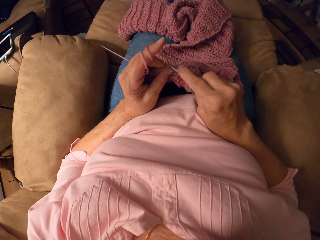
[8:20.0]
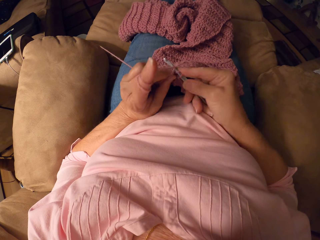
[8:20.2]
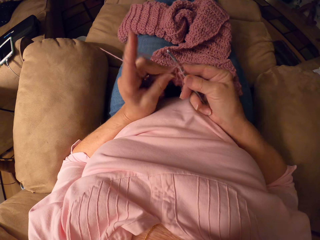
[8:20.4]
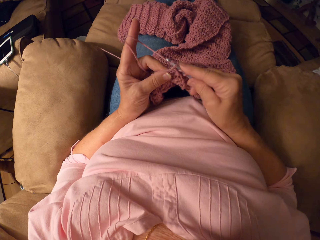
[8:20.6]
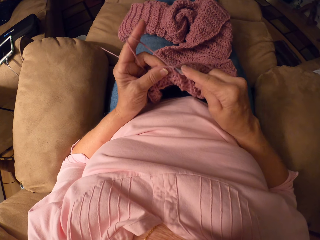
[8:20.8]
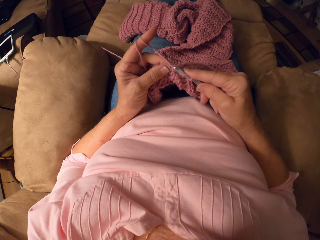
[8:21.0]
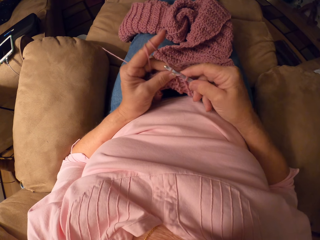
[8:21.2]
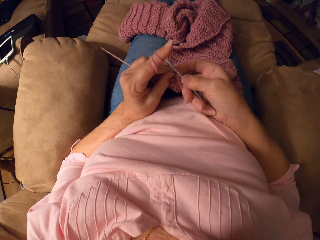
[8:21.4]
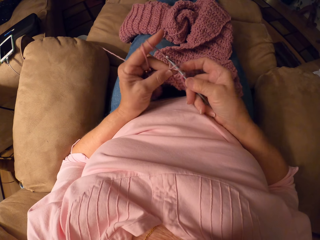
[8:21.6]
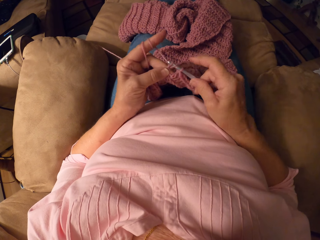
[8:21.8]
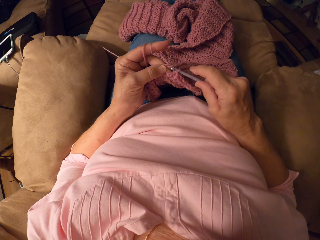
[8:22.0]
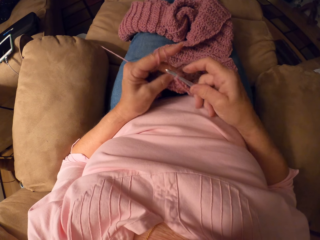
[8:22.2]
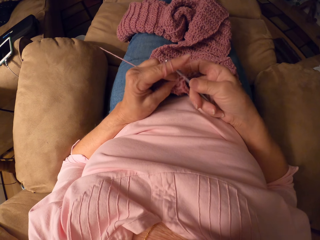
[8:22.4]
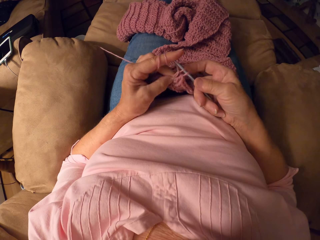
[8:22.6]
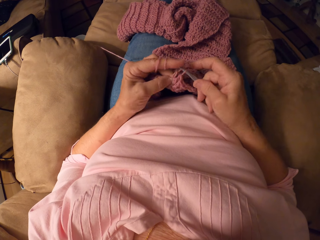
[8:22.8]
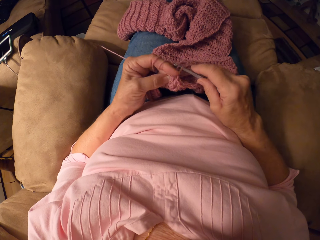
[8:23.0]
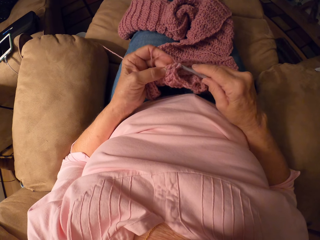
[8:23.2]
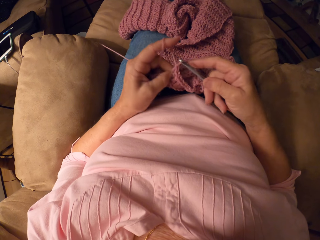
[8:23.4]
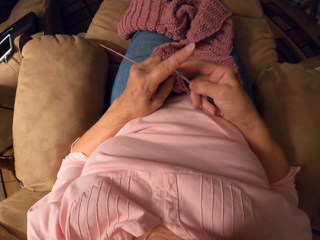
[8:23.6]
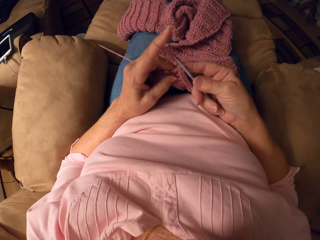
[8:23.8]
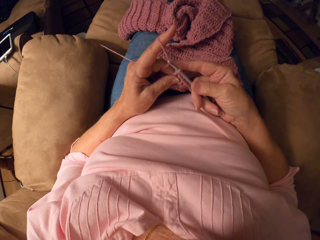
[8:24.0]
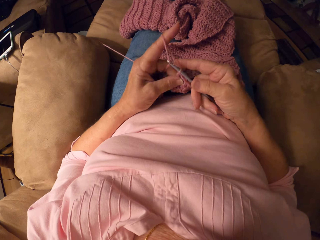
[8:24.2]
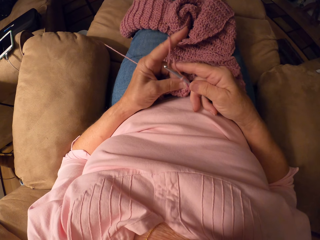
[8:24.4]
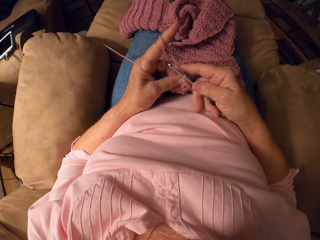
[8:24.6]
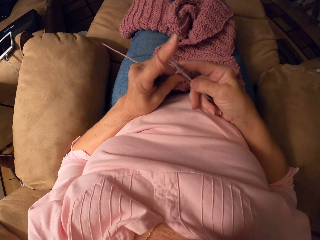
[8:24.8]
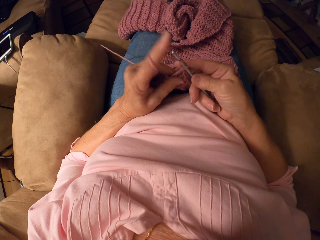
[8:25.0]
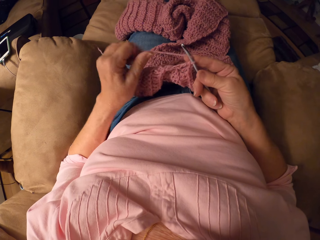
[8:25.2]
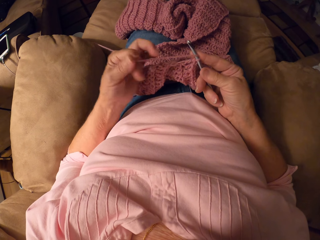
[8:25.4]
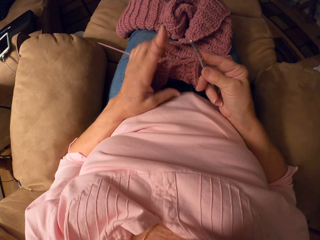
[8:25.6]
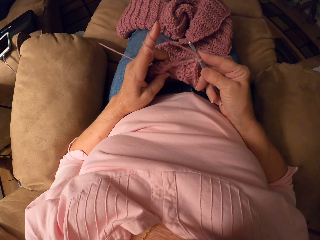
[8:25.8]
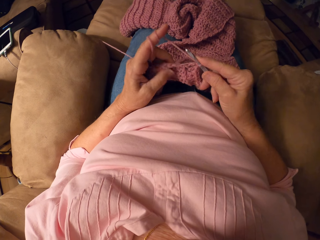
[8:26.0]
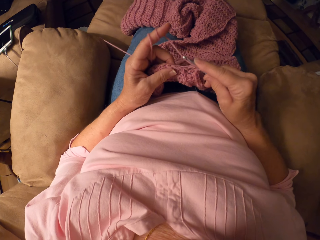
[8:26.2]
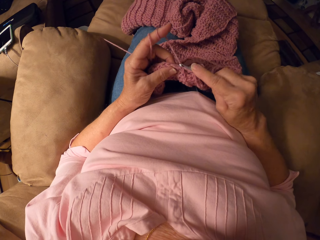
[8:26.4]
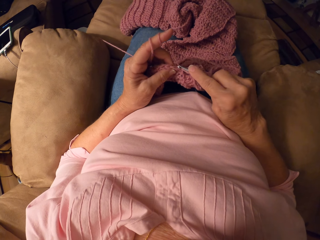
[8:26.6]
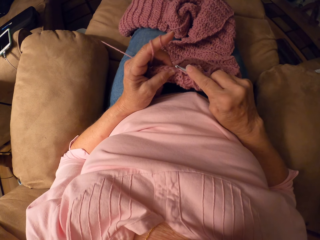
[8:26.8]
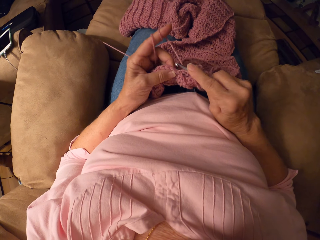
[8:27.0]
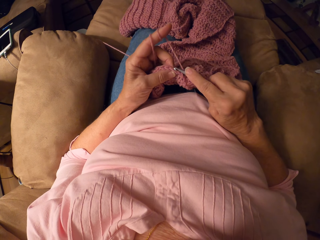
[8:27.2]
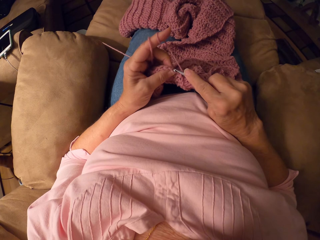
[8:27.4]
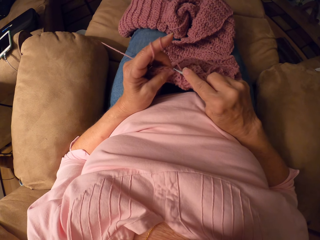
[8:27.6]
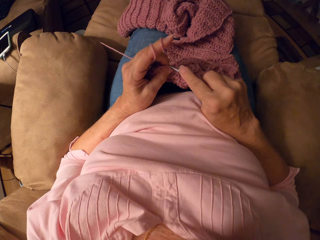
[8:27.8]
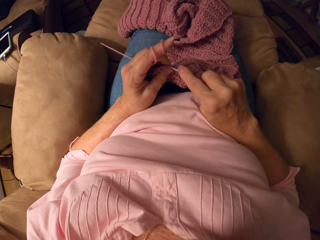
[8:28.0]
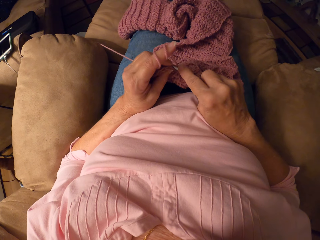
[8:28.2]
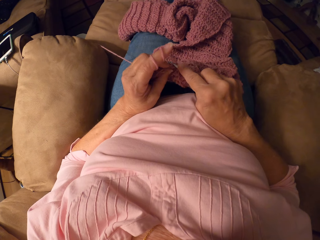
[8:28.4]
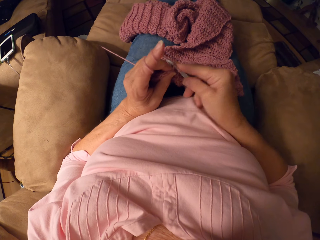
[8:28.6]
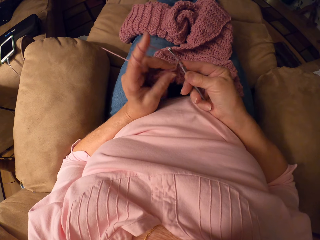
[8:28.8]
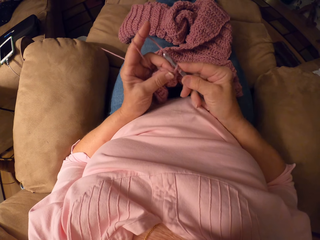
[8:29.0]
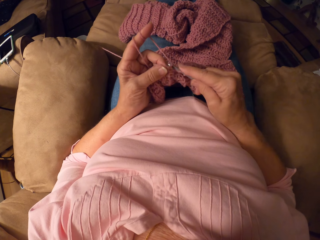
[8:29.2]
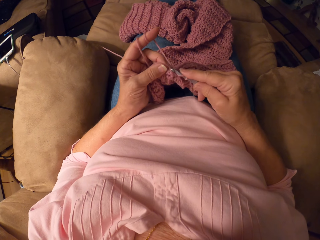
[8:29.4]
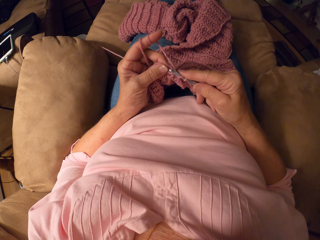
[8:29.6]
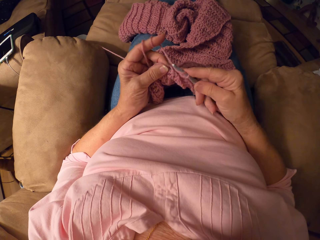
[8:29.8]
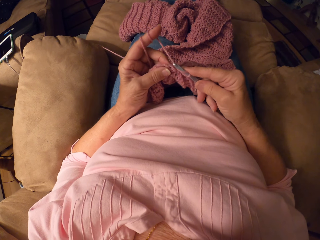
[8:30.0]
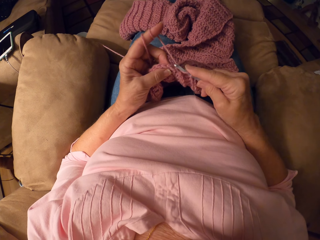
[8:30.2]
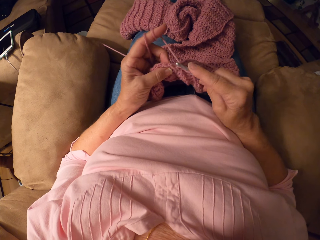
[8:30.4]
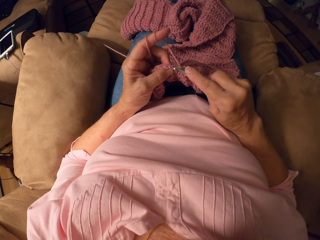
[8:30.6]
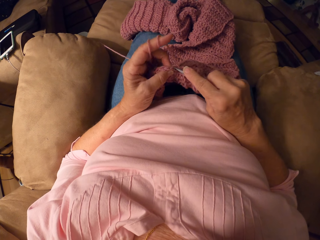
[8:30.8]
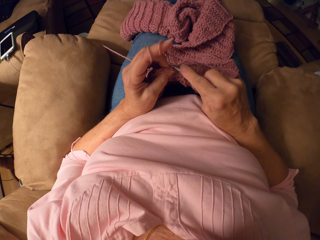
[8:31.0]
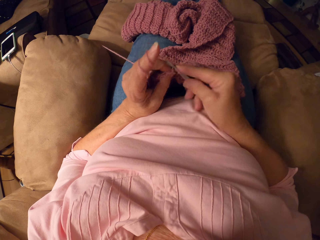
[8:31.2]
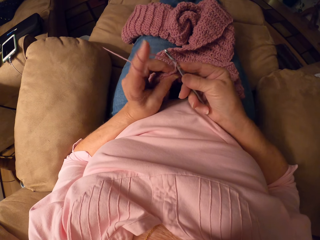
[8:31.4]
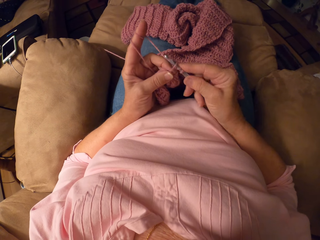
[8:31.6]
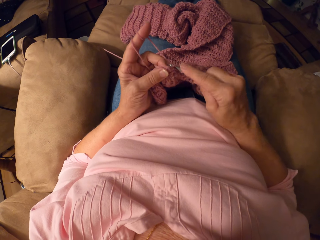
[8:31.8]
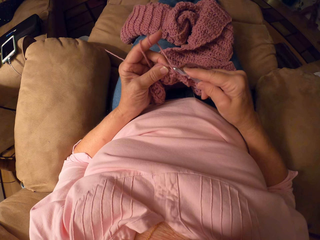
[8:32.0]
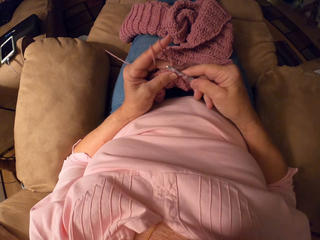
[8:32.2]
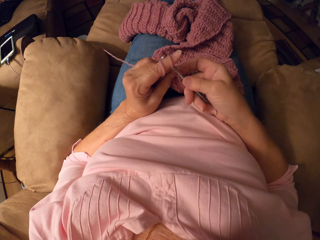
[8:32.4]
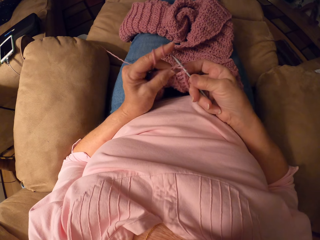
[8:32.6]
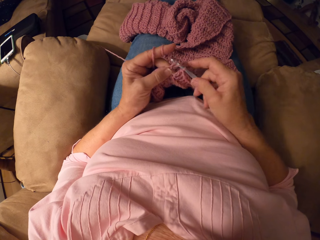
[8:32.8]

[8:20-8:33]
The camera wearer knits a fabric with a crochet hook. She rolls yarn around her finger. She knits the fabric with the crochet hook.

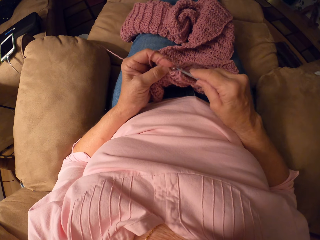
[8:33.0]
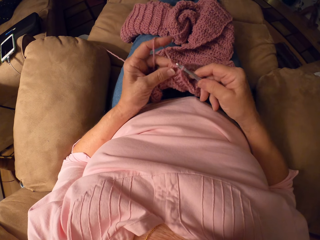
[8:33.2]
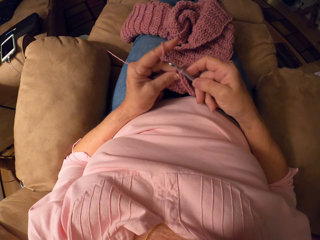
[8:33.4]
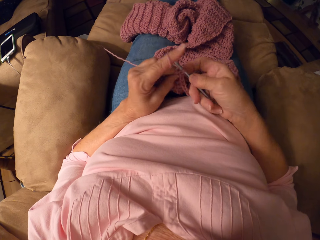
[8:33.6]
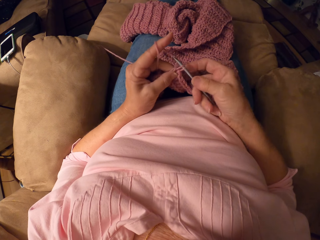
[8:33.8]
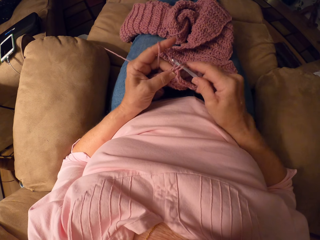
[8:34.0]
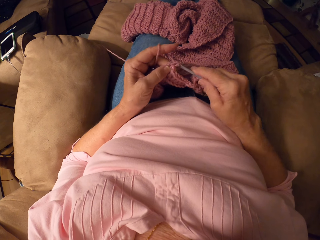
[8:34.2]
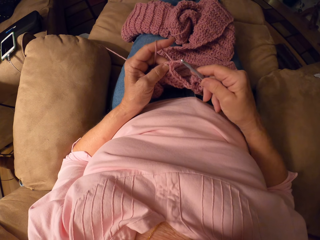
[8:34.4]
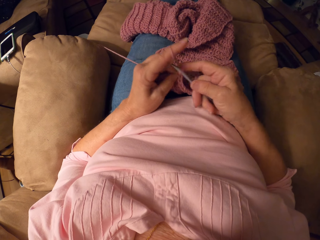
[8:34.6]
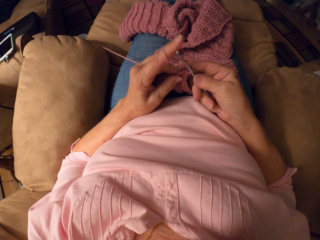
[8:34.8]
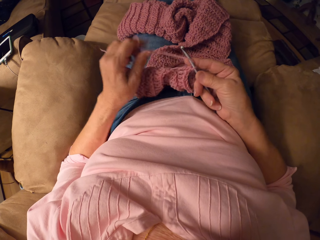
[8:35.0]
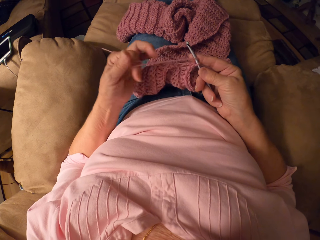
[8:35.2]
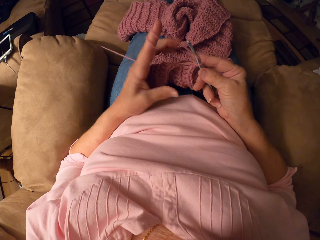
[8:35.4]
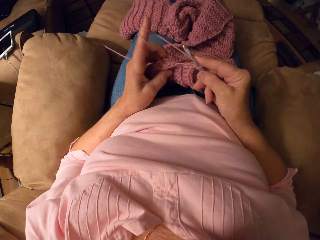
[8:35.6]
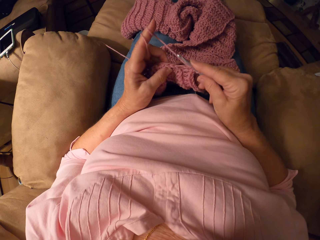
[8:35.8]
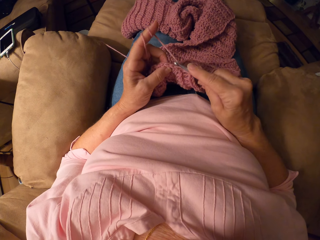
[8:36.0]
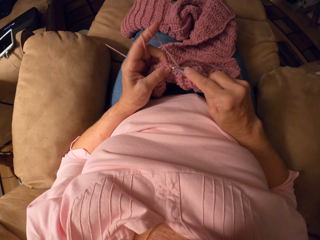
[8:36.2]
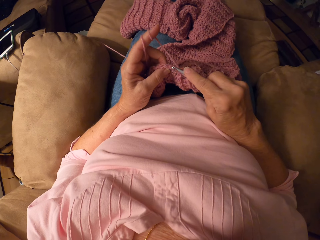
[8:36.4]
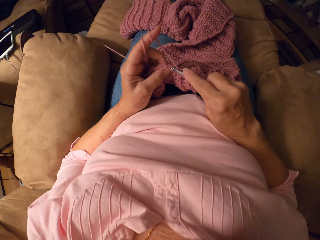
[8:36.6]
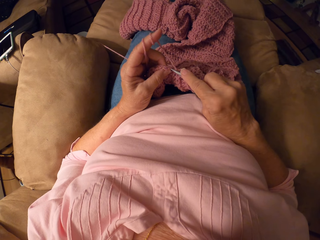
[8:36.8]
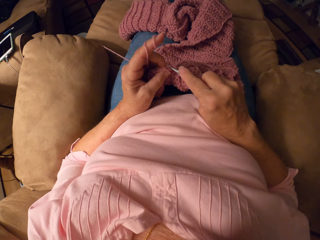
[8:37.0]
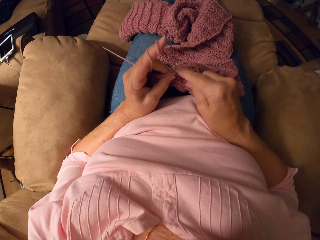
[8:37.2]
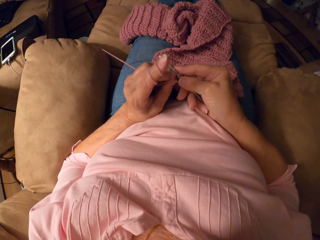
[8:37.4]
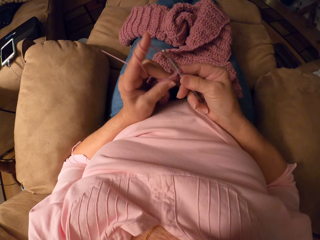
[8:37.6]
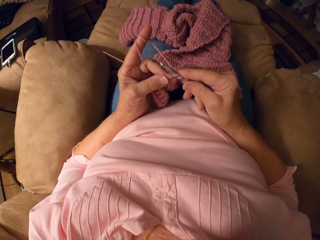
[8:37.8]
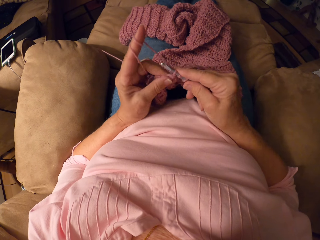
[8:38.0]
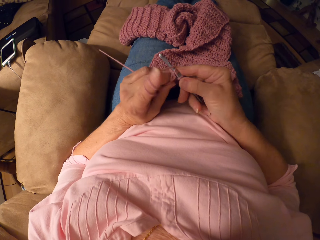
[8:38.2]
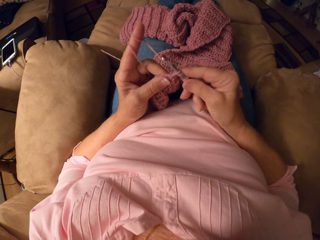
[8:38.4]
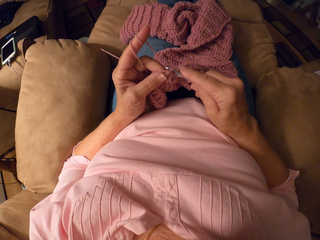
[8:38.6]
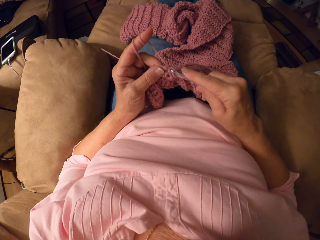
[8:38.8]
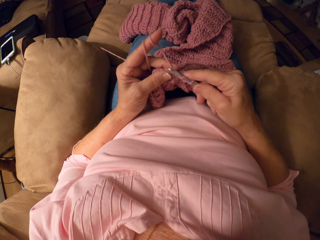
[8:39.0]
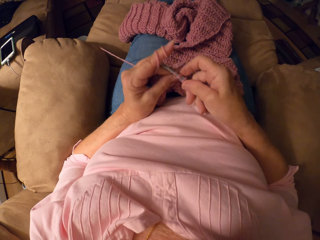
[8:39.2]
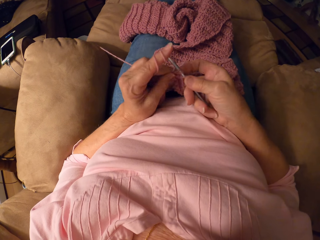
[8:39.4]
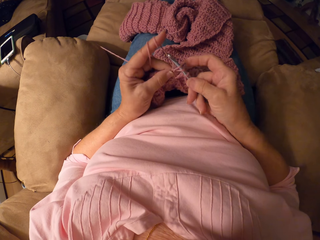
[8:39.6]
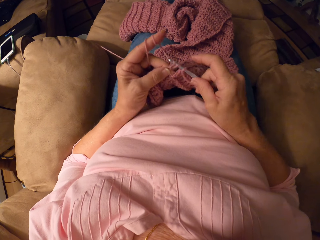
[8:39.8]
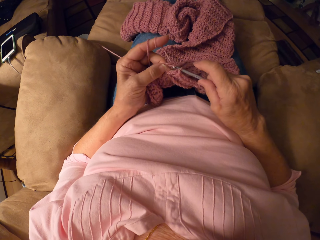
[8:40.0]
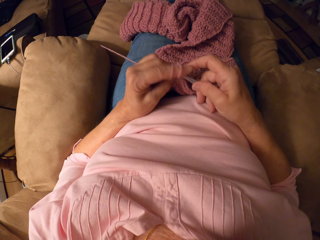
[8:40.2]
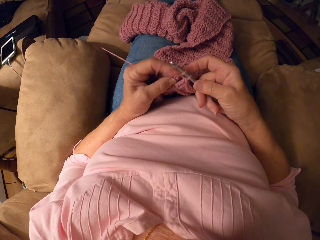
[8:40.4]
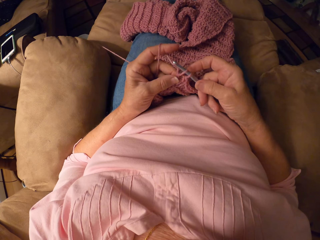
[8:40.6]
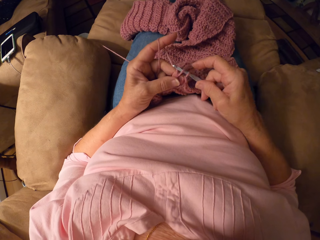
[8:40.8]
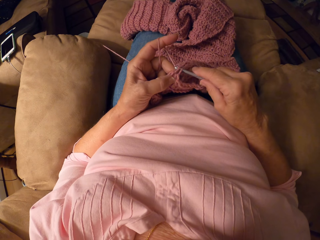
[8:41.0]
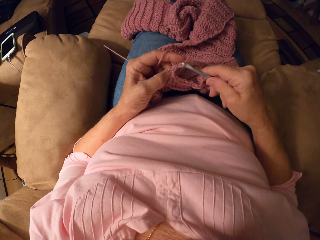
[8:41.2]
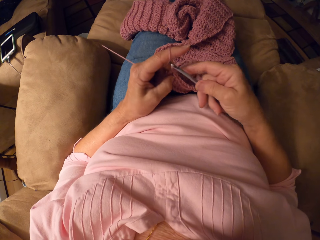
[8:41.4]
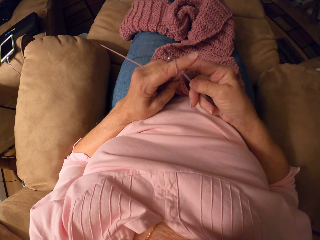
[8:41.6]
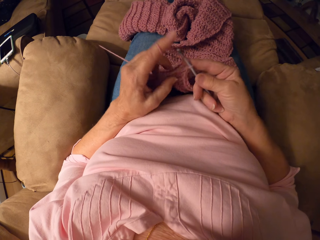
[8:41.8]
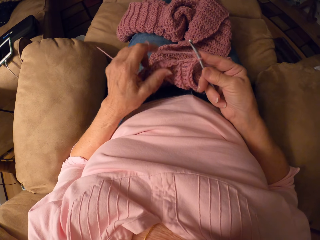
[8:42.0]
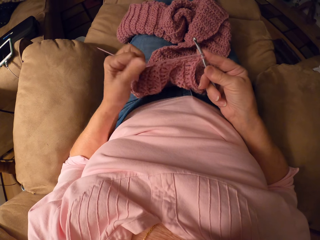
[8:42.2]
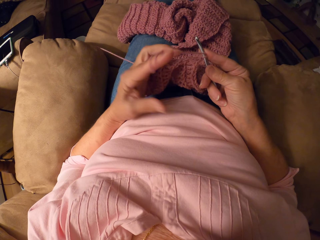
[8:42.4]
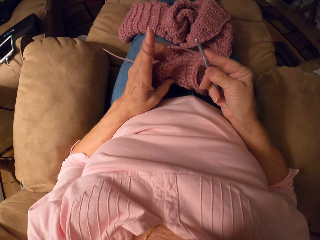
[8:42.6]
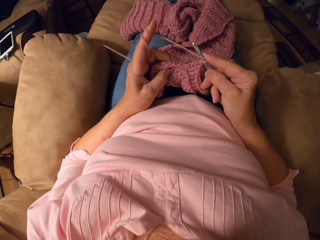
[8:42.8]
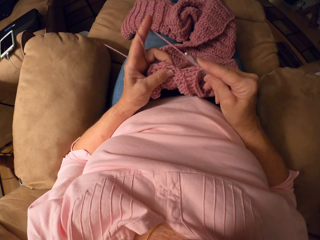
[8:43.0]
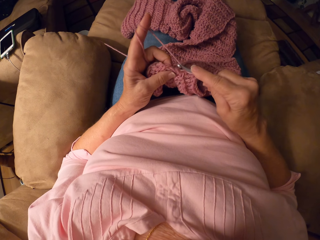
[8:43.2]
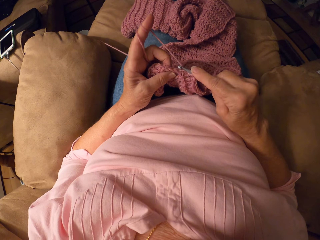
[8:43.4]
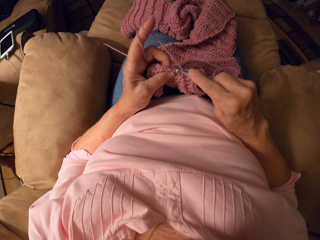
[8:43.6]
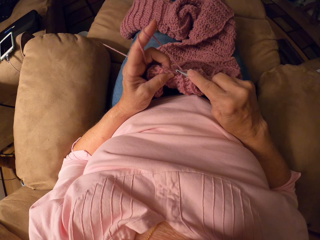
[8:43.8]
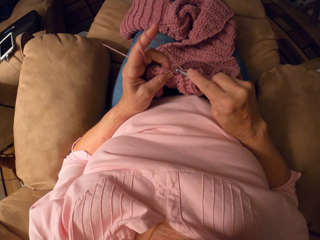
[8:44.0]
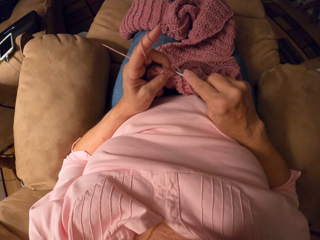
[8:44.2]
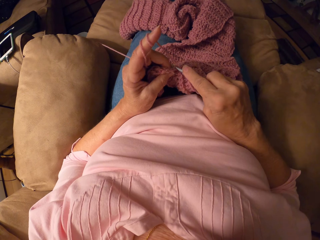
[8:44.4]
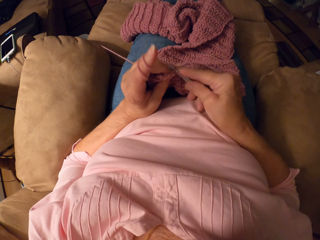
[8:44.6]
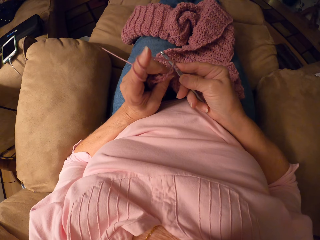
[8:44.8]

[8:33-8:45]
The camera wearer rolls yarn around her finger. She knits a fabric with a crochet hook. She rolls the yarn around her finger.
